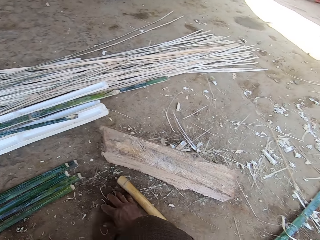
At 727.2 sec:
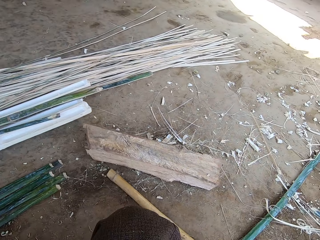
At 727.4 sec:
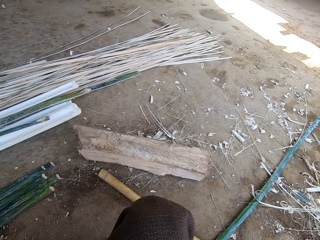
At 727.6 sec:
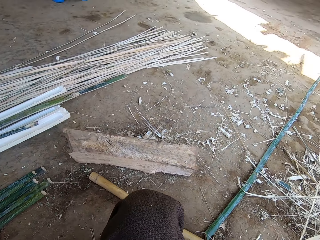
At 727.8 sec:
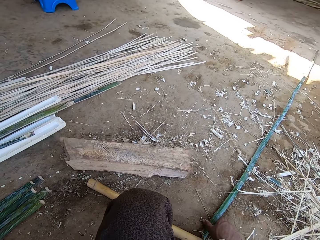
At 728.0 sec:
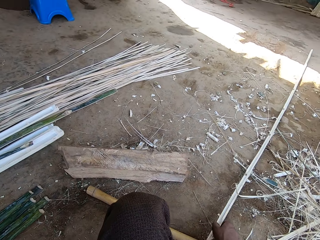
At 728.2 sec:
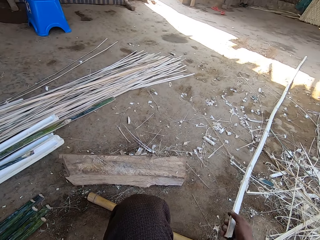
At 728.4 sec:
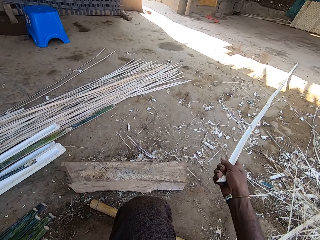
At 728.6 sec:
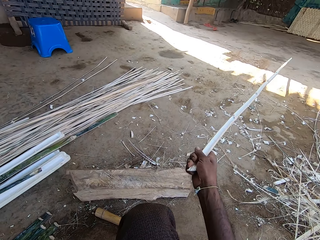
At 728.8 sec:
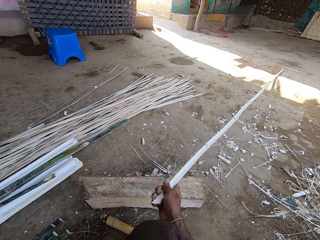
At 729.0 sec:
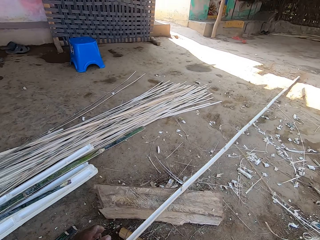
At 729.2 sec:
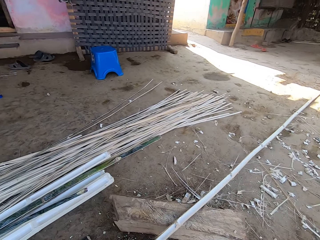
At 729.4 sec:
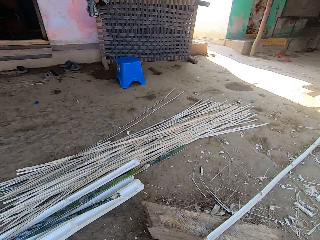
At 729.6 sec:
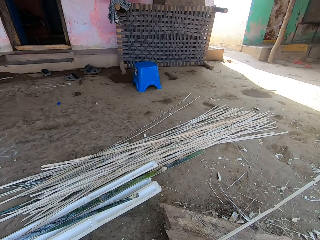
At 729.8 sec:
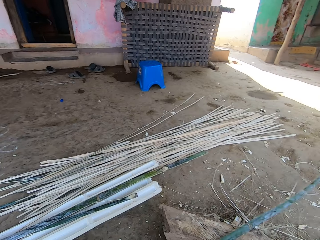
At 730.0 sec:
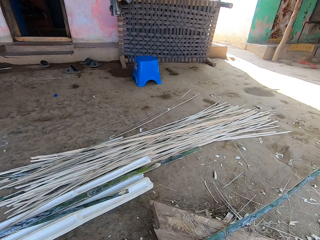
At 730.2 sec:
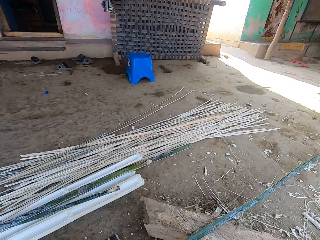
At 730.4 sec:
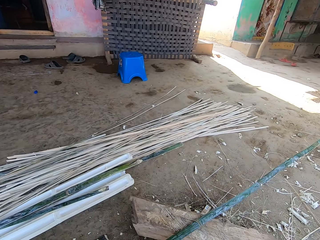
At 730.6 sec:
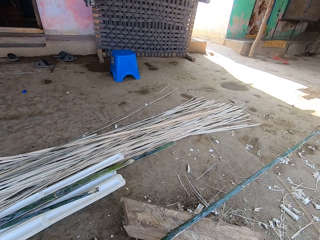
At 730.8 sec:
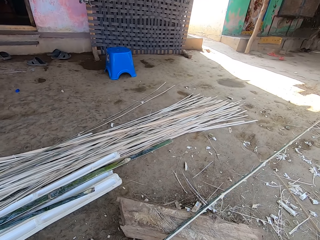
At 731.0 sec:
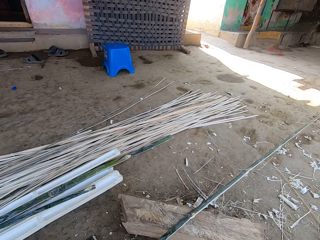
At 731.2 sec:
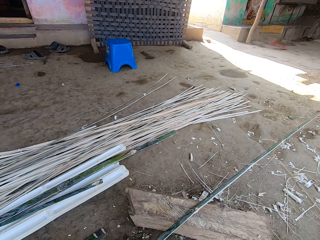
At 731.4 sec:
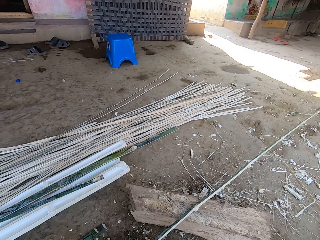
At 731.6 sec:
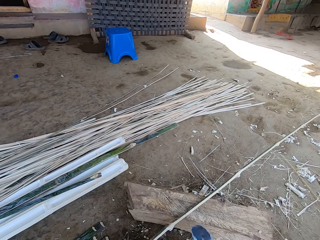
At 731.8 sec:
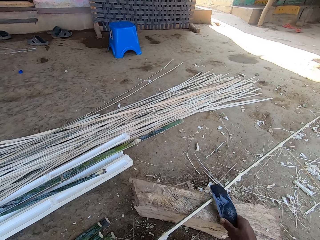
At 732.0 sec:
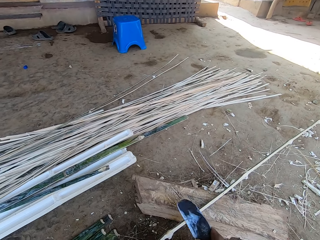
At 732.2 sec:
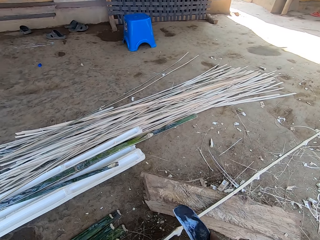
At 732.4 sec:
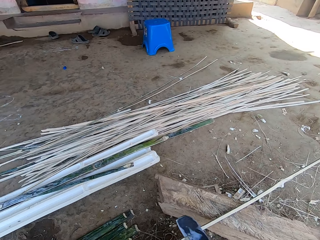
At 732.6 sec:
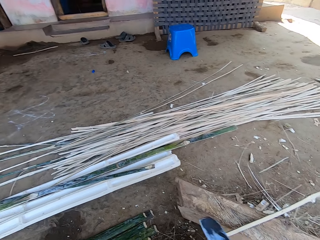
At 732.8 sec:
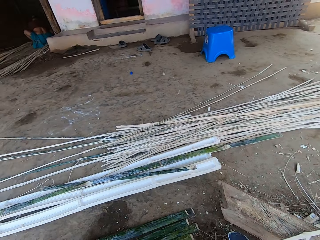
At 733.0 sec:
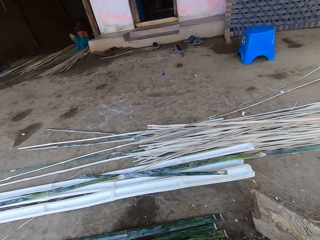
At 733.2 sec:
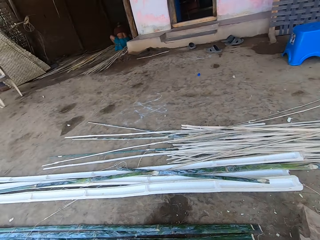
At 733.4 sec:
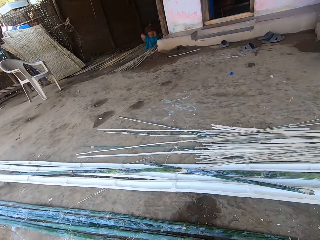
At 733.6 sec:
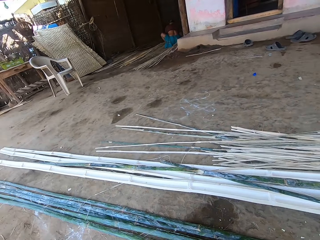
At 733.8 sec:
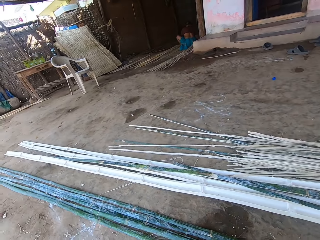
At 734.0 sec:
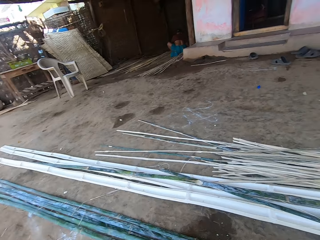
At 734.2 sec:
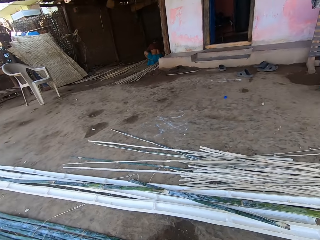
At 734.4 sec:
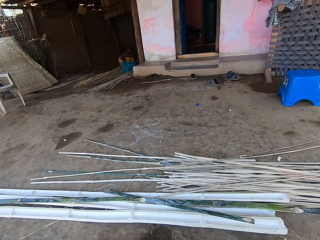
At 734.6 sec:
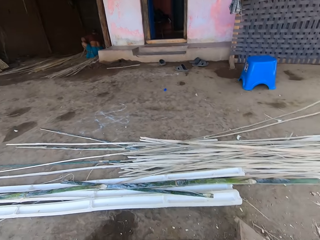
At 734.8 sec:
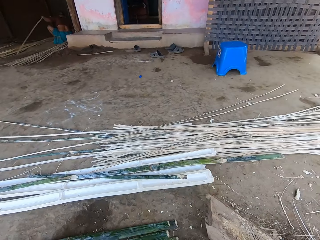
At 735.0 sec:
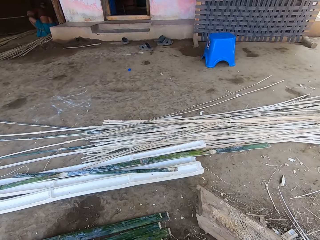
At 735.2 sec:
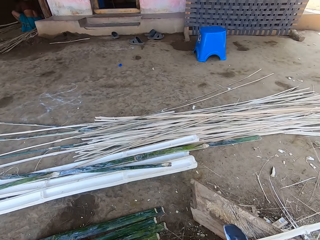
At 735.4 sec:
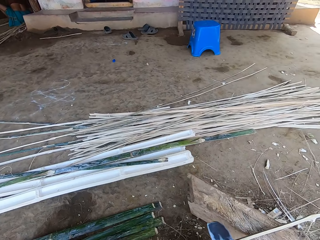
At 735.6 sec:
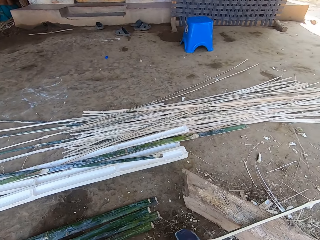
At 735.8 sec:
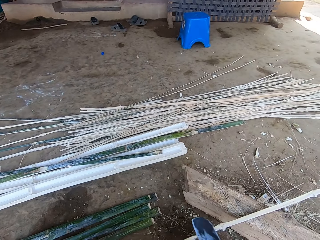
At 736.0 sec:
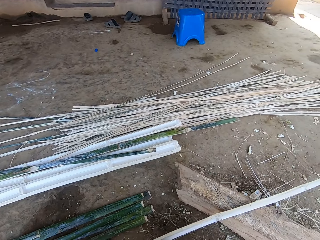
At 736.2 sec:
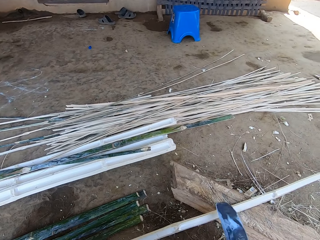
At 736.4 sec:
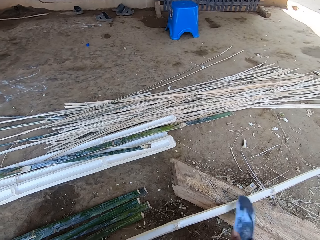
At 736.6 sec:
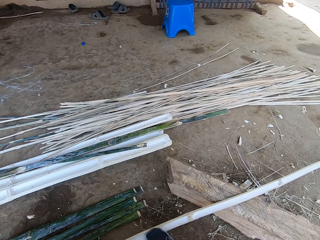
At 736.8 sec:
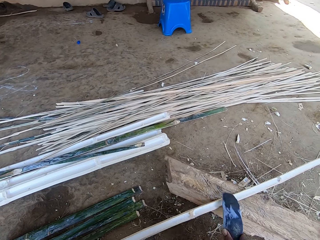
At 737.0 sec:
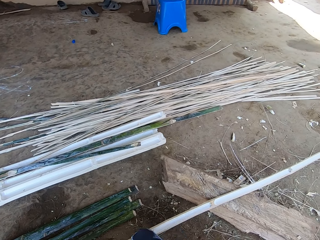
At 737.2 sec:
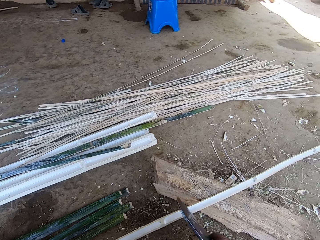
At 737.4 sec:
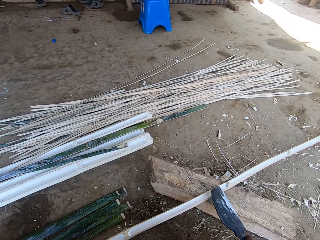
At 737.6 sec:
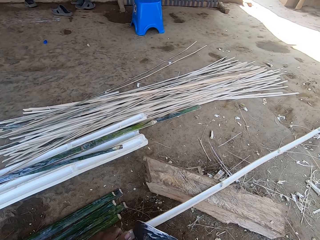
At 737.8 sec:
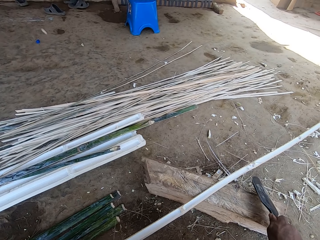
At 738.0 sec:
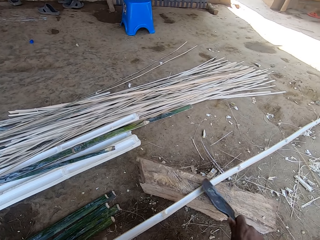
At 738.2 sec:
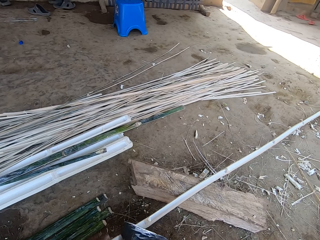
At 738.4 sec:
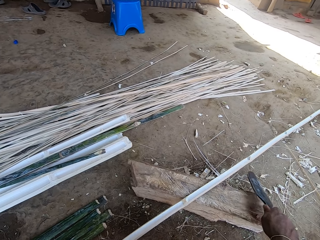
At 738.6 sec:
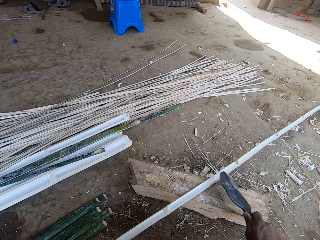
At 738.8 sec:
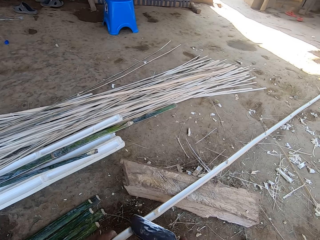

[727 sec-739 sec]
The camera wearer removes the soil with the hand. They pick up the bamboo stick. They smoothen the bamboo with a knife.

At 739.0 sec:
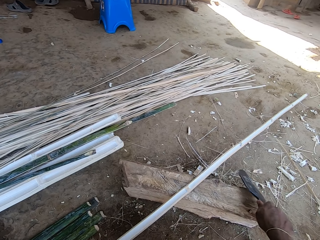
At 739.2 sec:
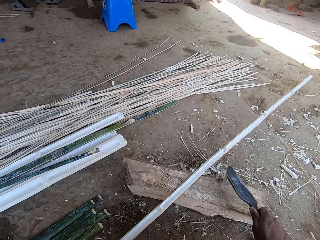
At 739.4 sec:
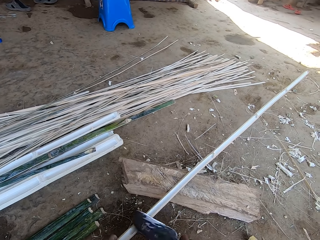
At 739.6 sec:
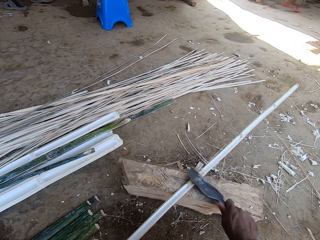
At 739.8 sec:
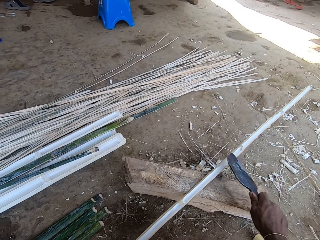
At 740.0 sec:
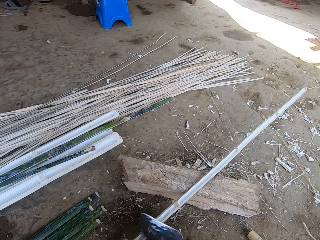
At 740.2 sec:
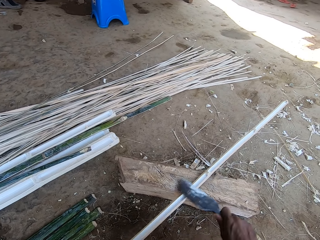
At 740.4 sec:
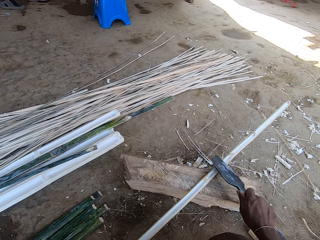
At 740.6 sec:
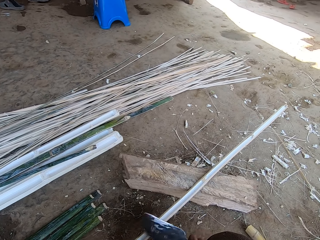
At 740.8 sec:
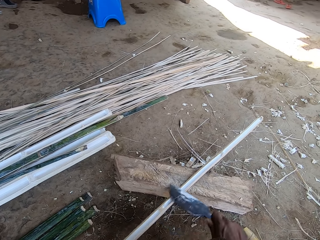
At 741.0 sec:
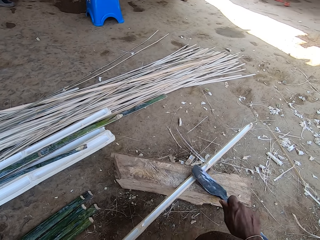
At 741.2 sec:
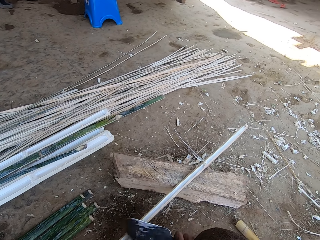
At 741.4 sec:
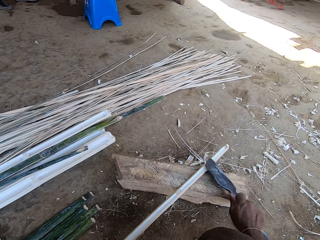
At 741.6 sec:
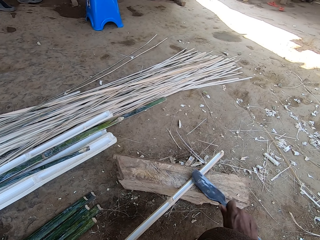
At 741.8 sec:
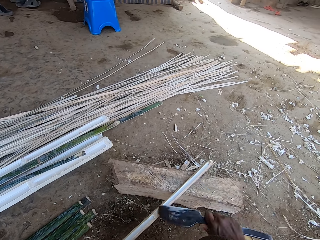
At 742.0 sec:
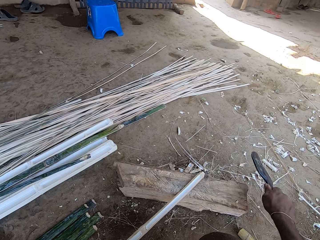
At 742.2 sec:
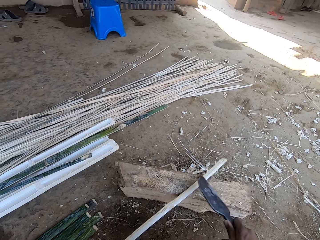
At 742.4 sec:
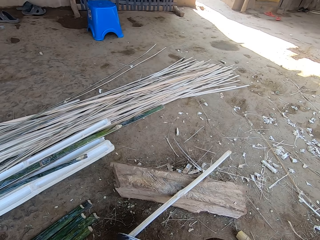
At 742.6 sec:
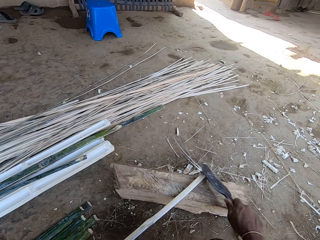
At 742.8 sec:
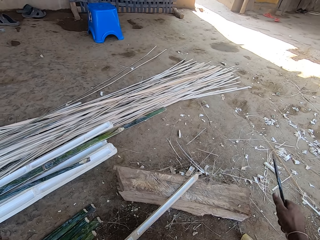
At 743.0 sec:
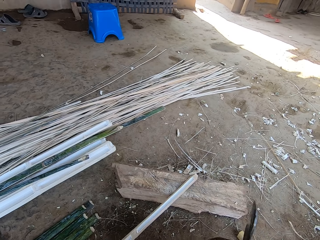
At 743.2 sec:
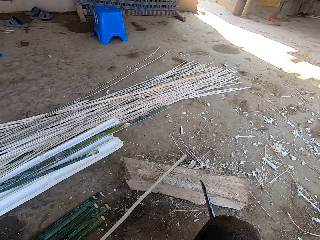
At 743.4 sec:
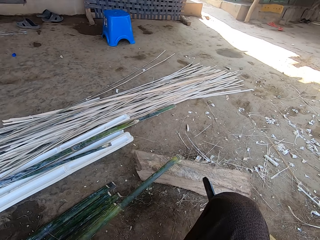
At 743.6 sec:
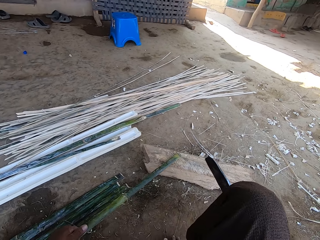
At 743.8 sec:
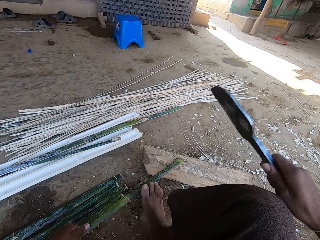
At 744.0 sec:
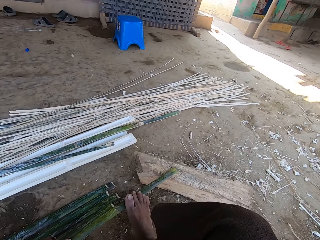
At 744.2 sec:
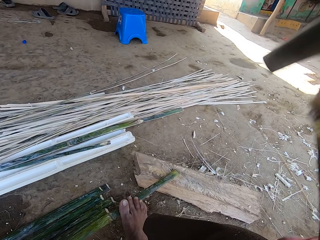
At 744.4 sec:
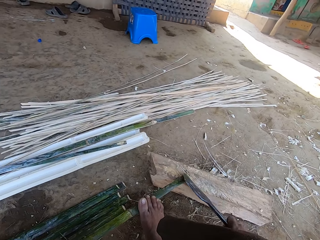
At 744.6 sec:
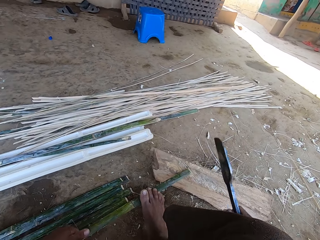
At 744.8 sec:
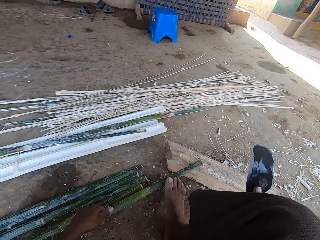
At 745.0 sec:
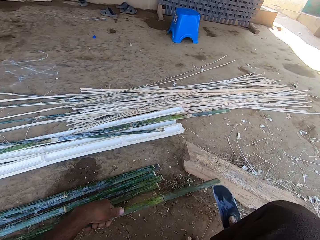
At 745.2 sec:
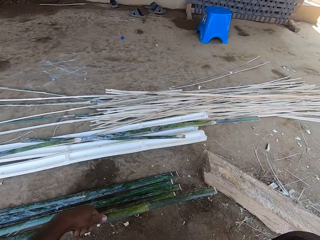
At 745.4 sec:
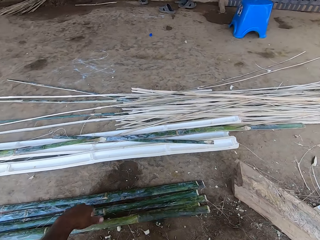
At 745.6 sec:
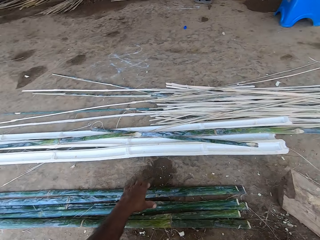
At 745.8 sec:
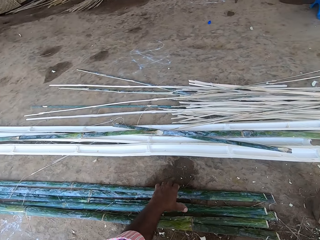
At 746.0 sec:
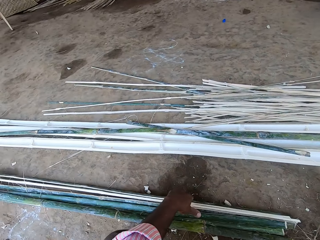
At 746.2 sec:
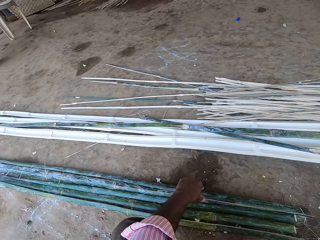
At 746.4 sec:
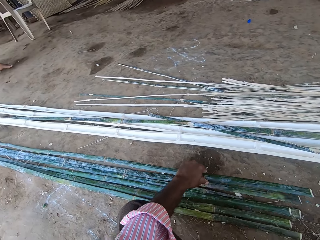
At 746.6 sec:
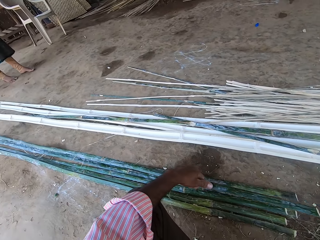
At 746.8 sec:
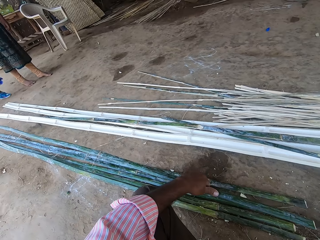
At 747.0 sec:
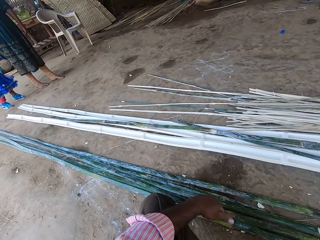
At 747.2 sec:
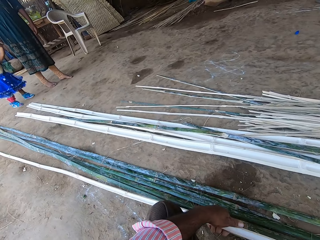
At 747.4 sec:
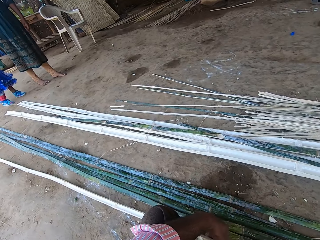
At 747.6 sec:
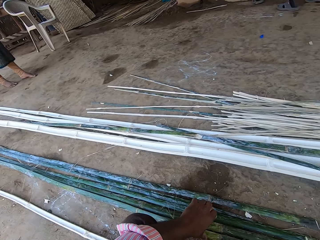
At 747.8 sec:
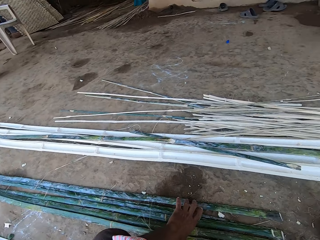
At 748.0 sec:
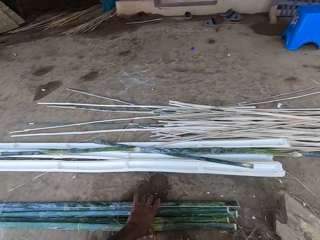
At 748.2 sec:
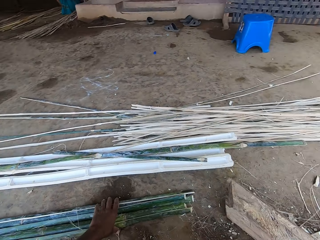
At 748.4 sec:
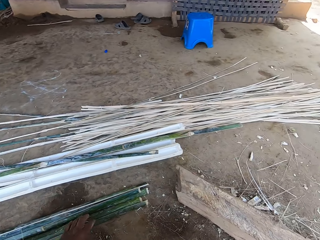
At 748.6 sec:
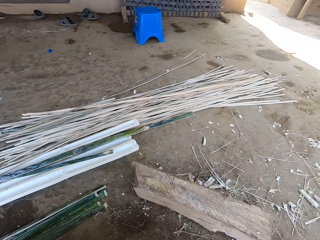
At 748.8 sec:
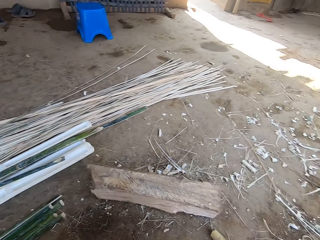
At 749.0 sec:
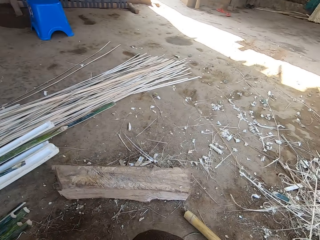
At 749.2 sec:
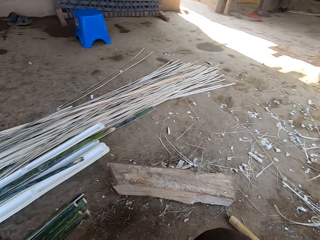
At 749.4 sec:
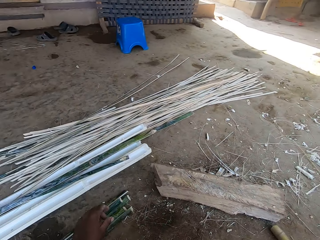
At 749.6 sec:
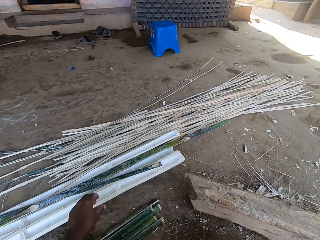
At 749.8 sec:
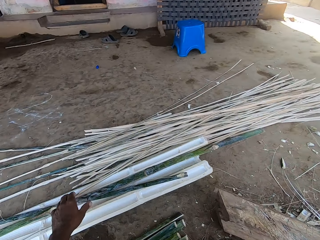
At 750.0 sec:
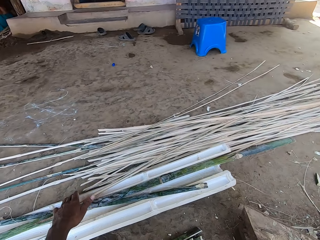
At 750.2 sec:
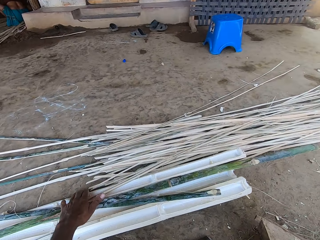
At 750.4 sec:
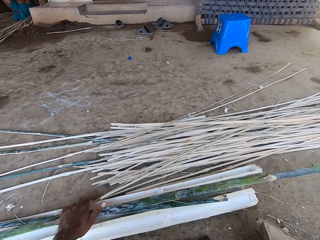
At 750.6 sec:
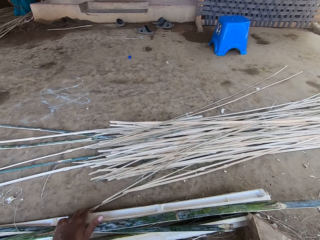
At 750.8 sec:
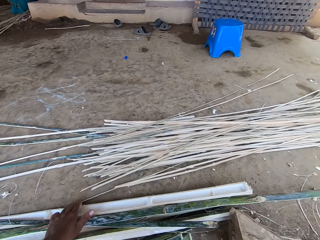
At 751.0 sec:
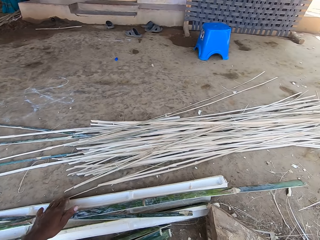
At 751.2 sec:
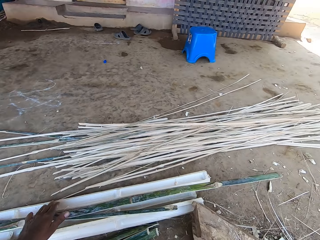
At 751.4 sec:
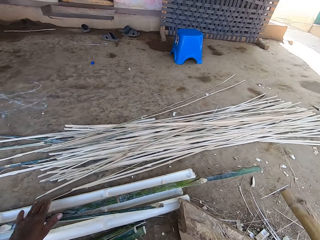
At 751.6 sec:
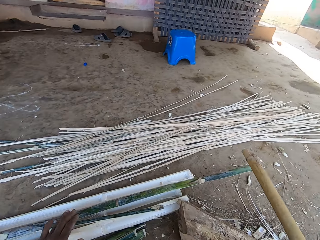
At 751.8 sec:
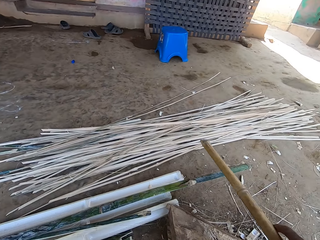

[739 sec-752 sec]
The camera wearer turns the bamboo. They cut the bamboo stick. They put the bamboo down. They arrange the bamboo sticks. They touch the bamboo. They move the bamboo. They touch the bamboo sticks.
